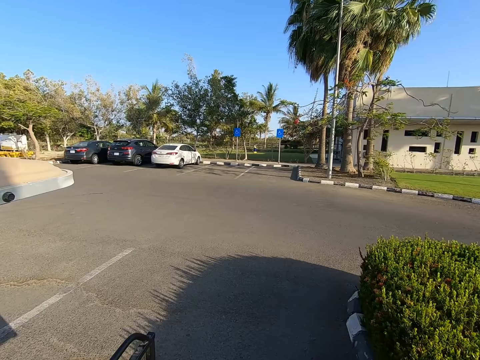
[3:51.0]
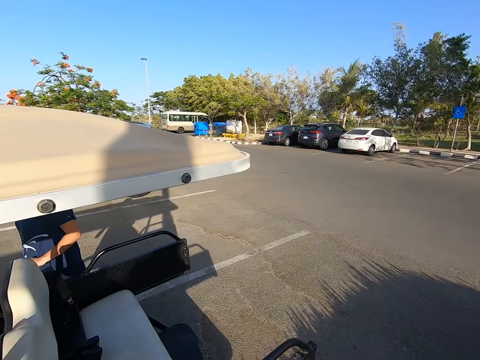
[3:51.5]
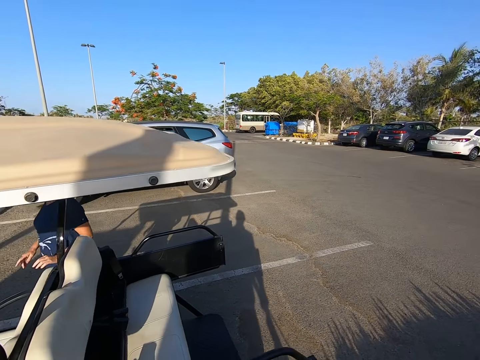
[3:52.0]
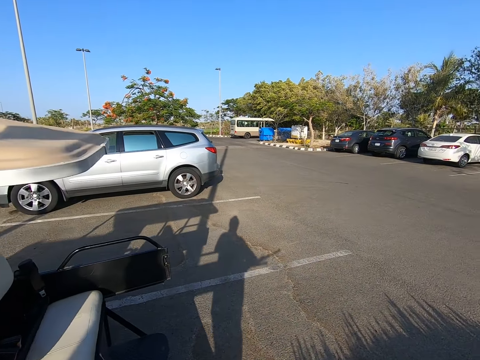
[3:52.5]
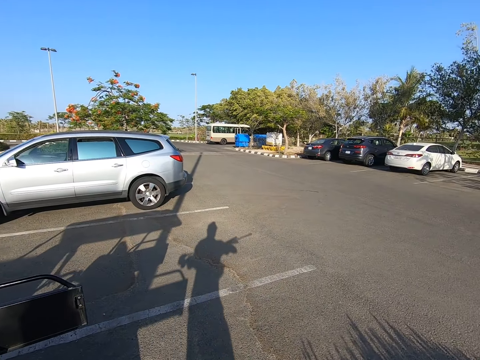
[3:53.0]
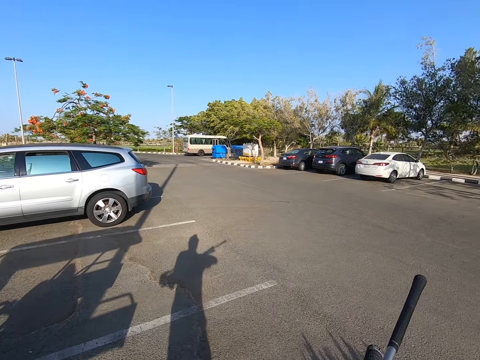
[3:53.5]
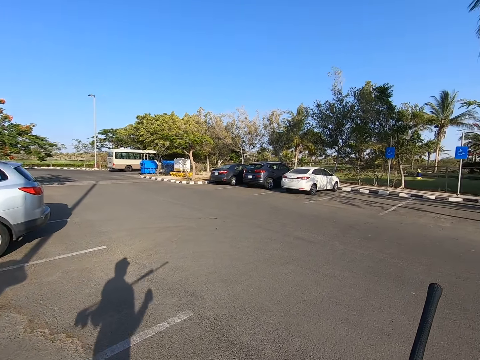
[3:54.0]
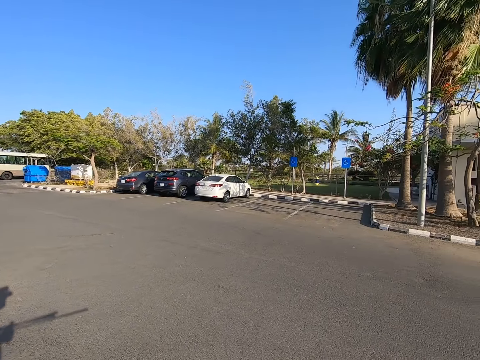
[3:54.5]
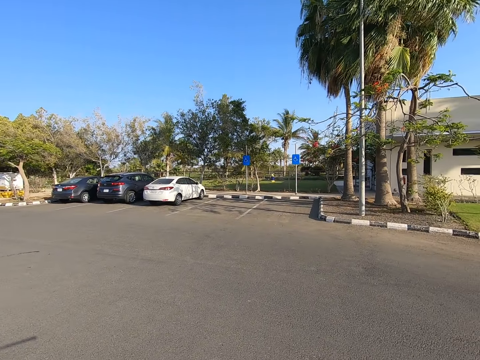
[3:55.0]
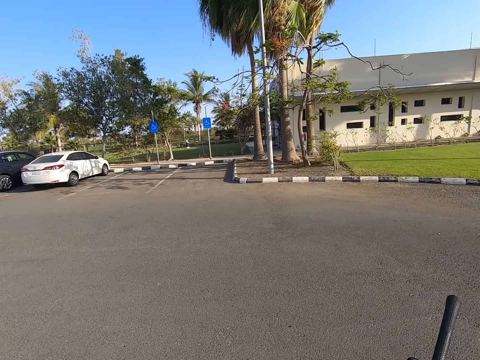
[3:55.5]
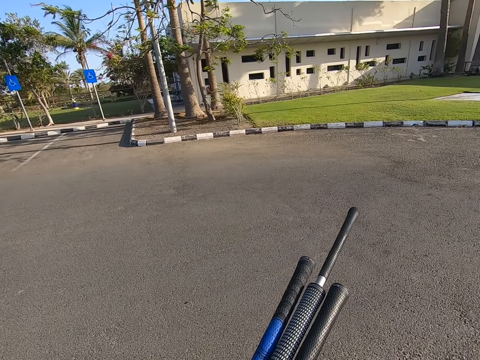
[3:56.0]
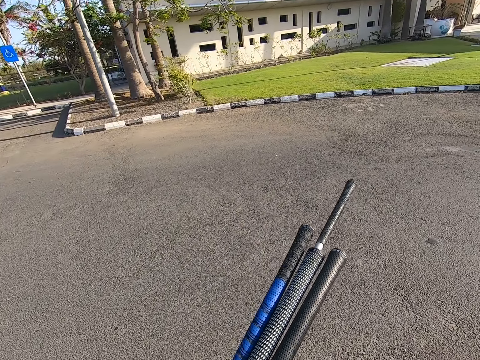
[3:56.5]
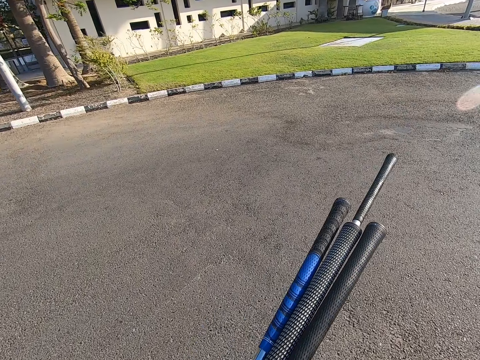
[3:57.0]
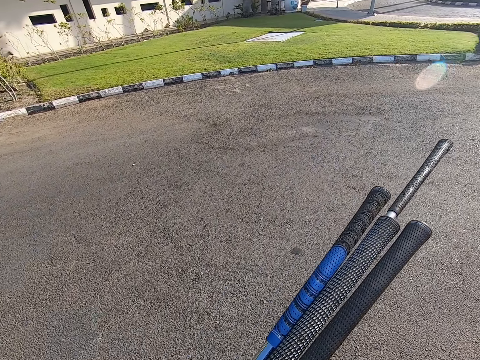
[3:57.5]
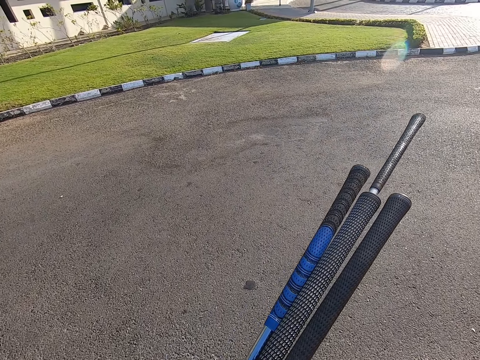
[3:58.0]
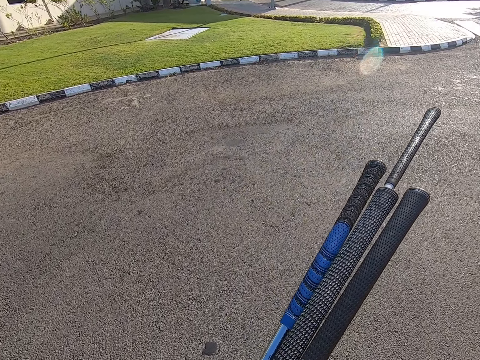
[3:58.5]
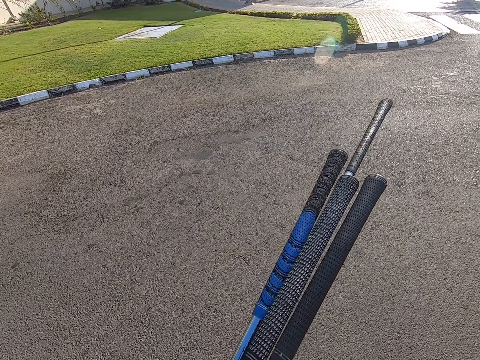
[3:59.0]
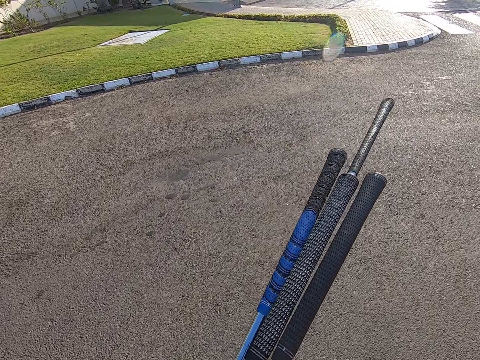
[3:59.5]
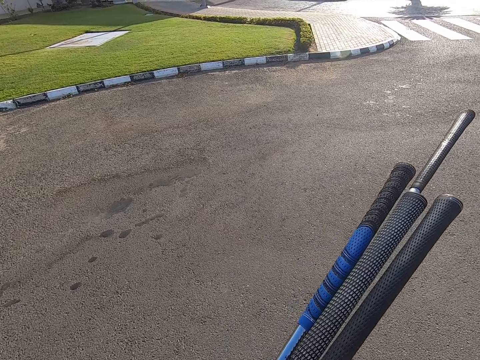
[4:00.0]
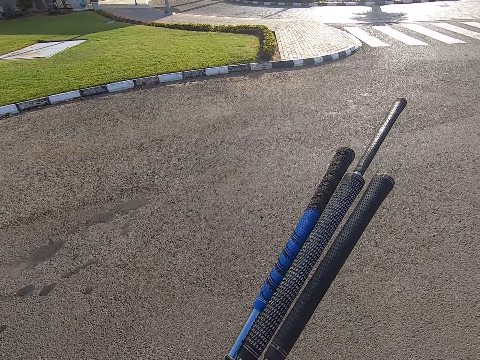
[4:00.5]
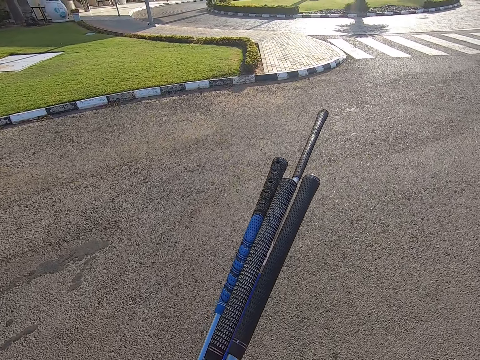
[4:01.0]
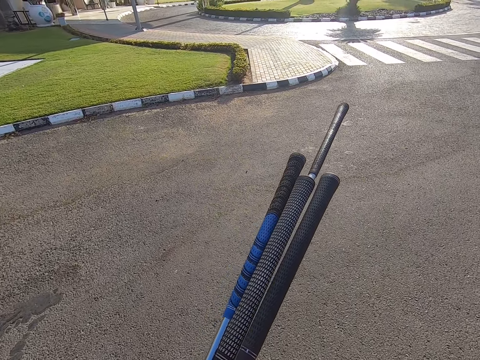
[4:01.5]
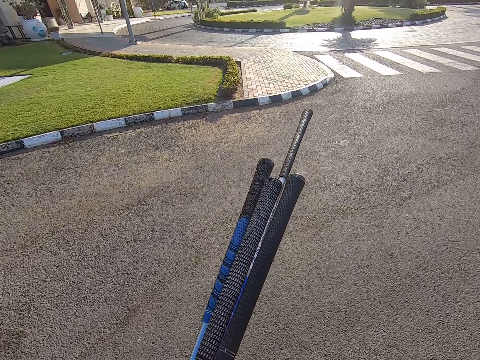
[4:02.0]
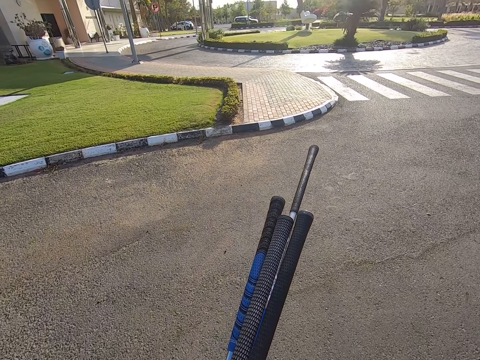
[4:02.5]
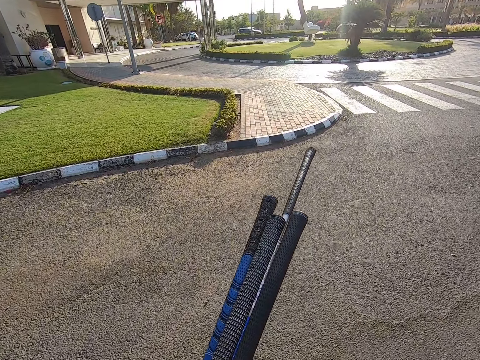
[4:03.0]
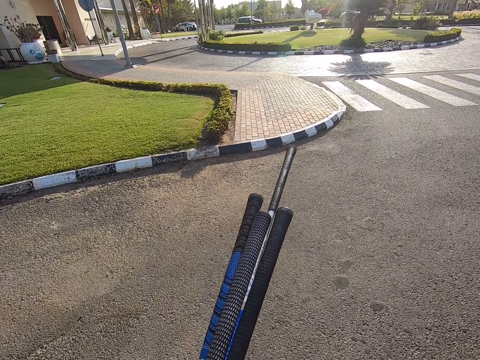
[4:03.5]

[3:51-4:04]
A person walks around. The camera wearer walks around, looks around, and walks around.

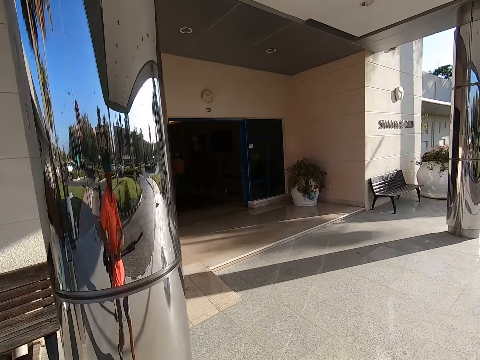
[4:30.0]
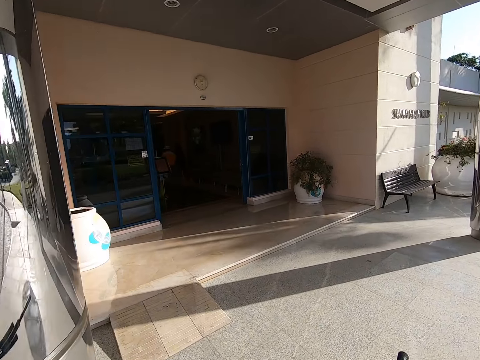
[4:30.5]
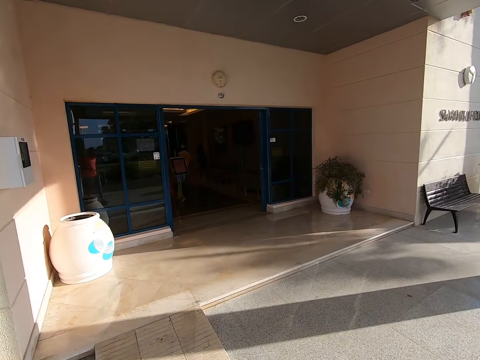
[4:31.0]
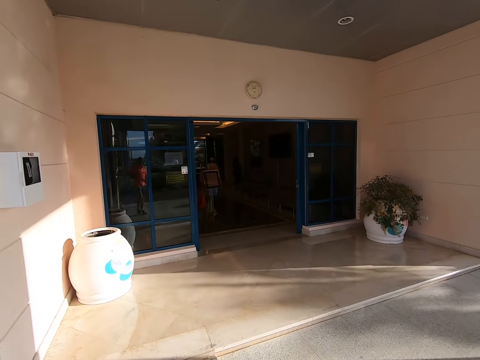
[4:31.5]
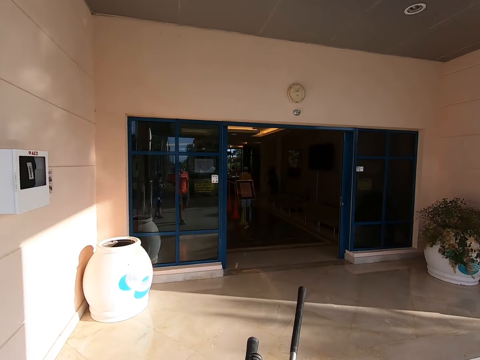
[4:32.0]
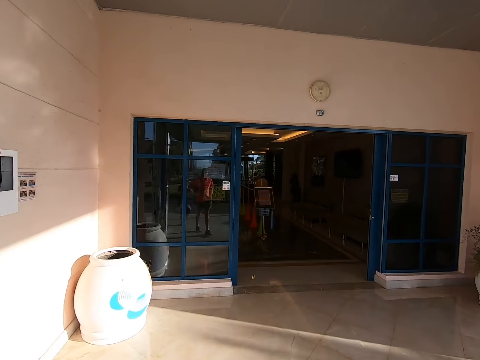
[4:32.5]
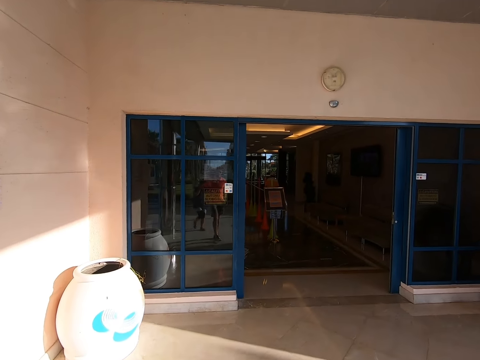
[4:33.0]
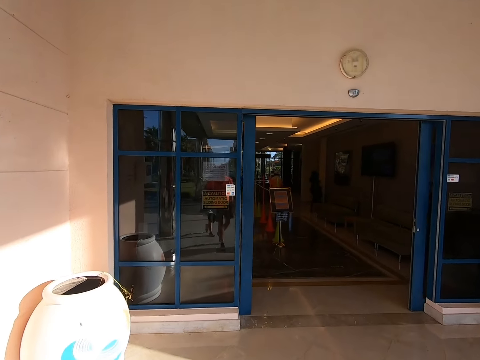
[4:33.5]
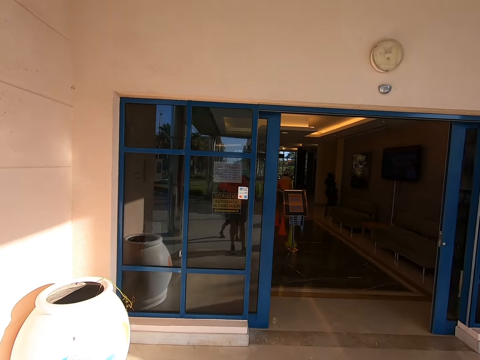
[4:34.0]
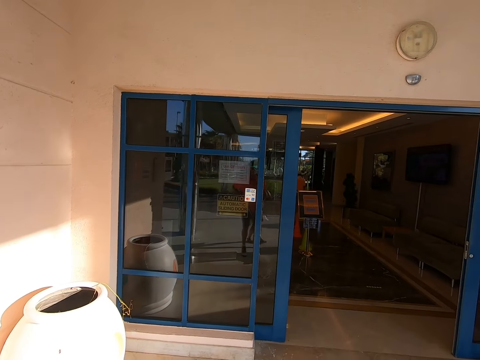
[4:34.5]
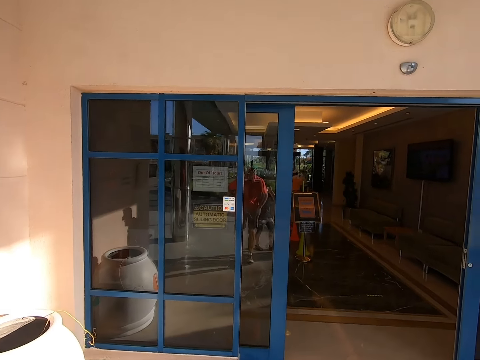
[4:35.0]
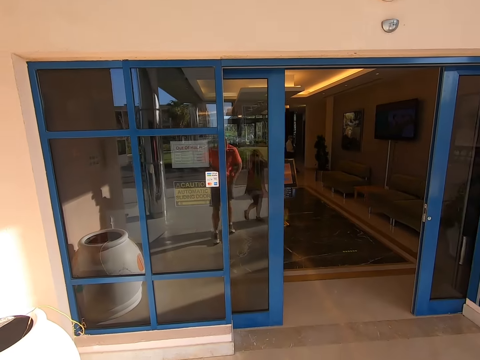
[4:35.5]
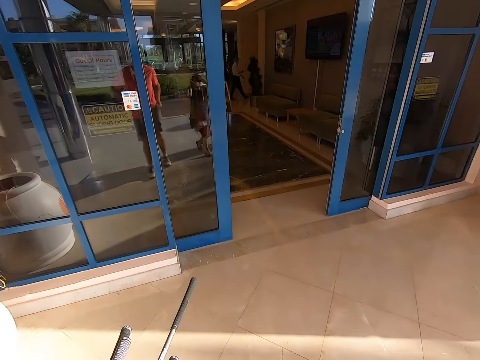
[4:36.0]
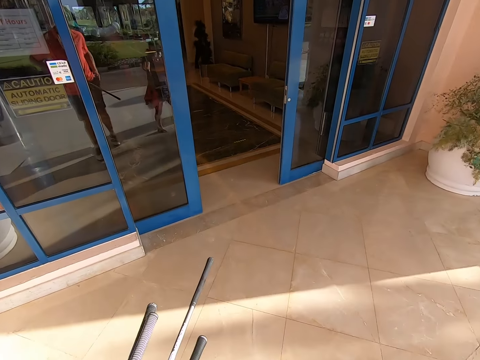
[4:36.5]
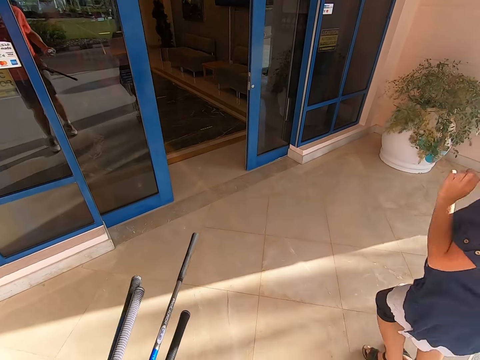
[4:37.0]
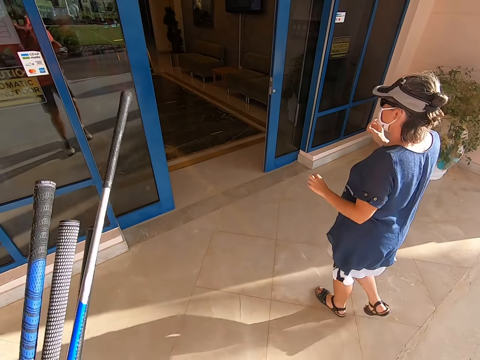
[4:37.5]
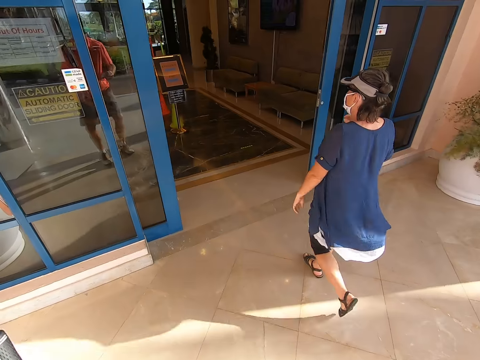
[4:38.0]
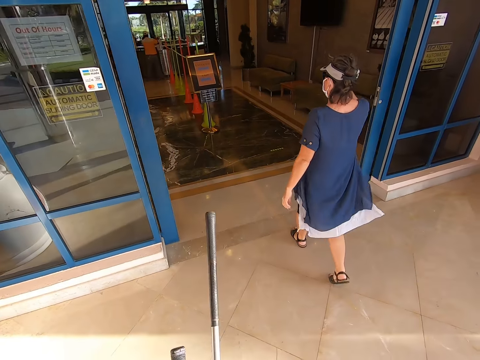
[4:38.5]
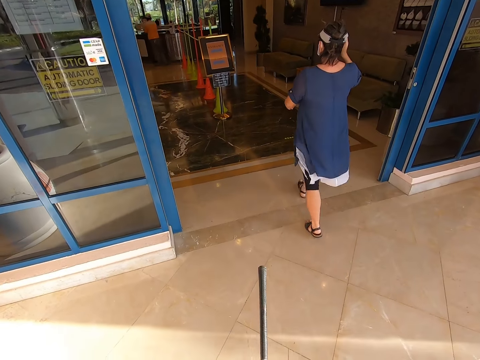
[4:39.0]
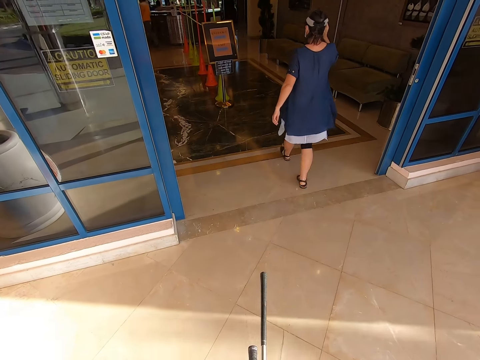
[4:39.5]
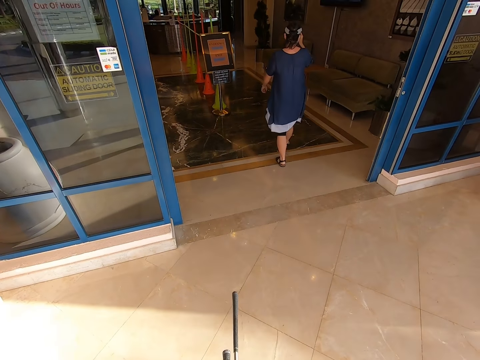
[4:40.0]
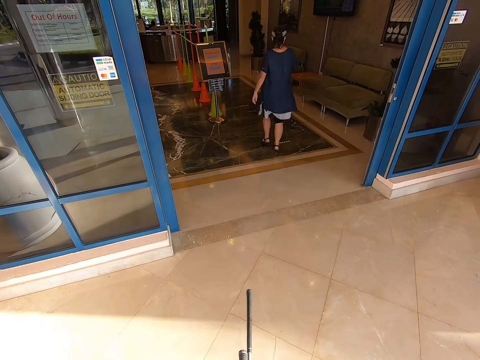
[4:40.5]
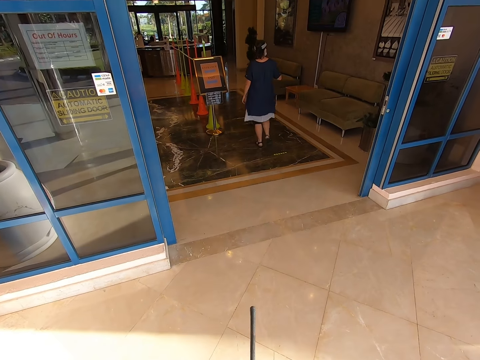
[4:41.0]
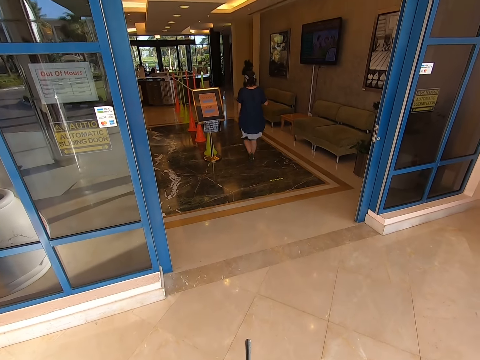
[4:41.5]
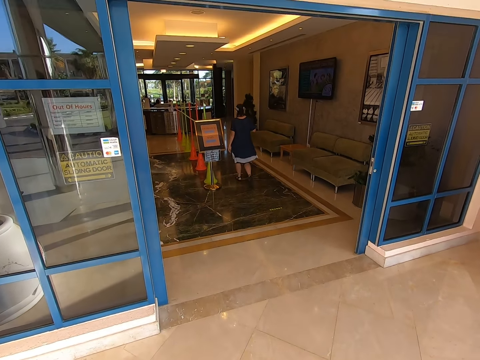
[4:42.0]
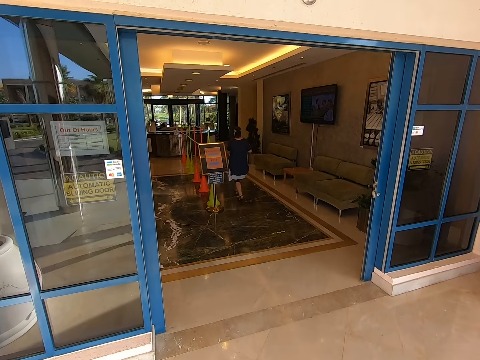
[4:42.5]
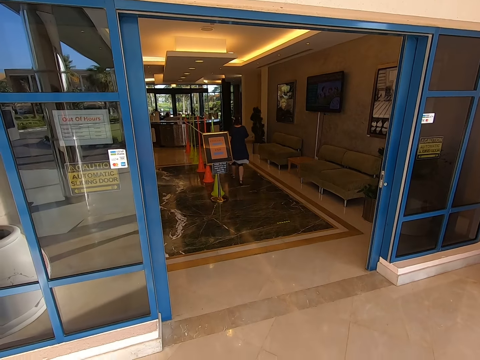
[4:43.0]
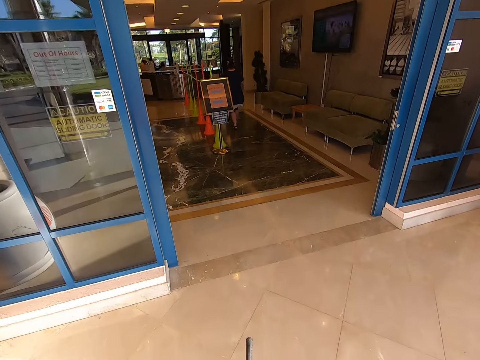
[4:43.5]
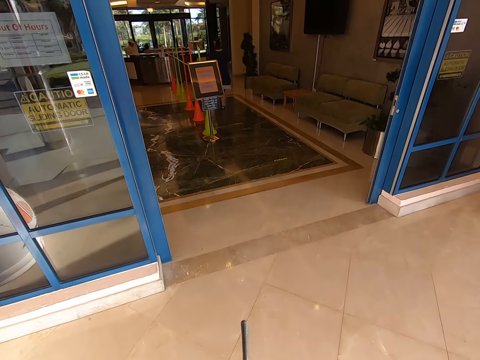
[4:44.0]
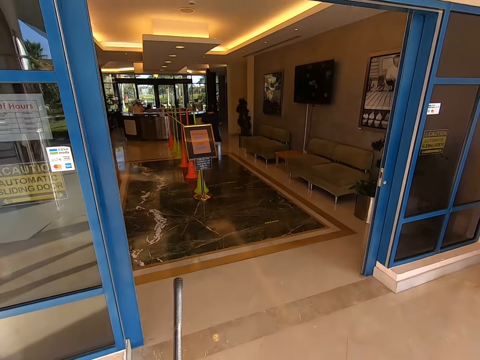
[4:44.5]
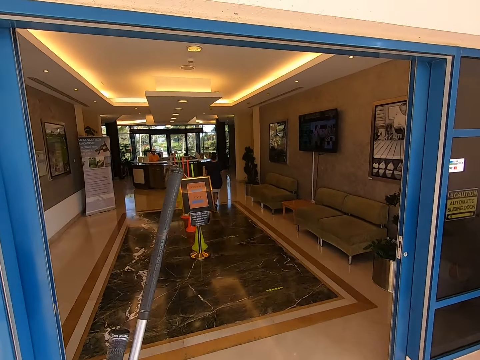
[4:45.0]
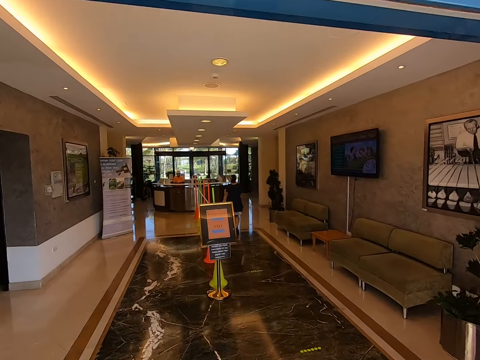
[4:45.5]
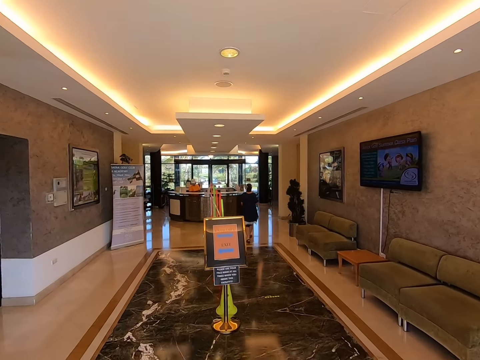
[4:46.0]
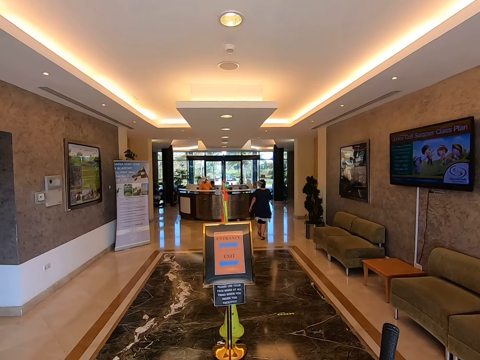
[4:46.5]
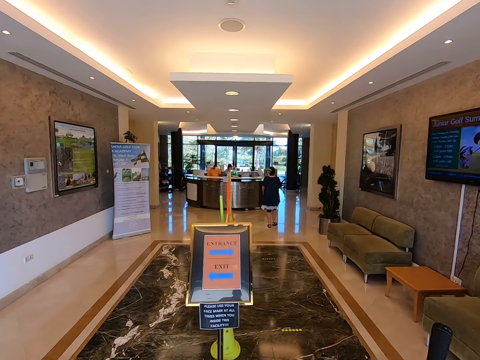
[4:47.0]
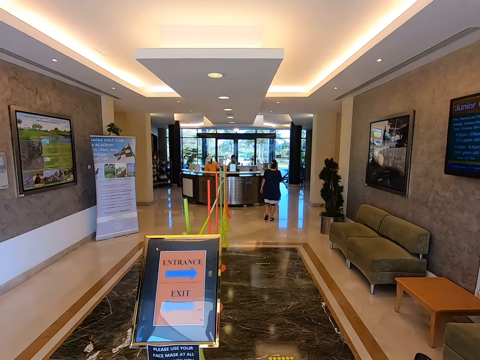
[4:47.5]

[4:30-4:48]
A man walks around. The camera wearer enters a building. A person walks around. The camera wearer walks around.
